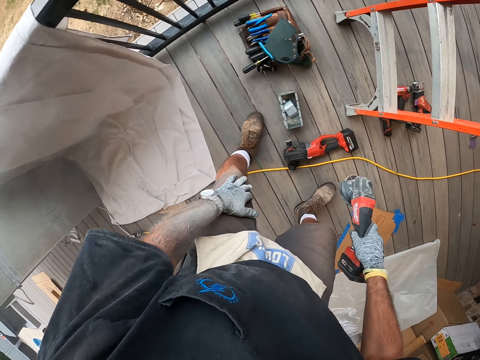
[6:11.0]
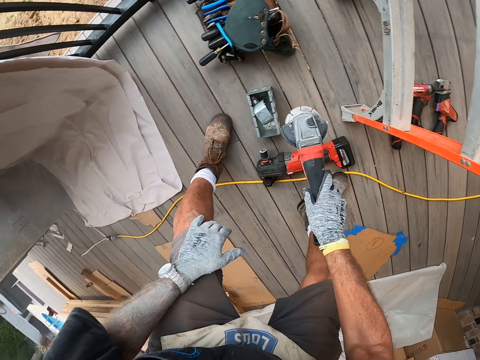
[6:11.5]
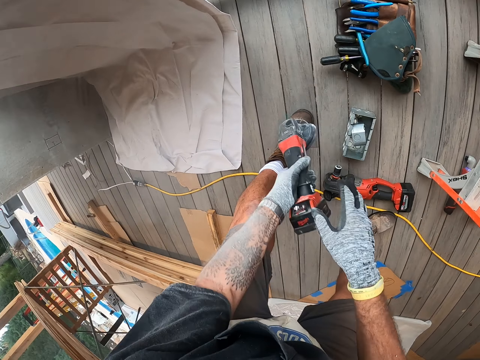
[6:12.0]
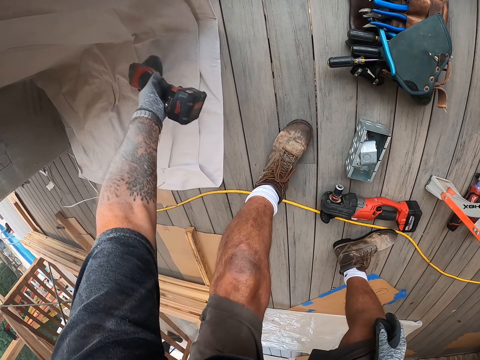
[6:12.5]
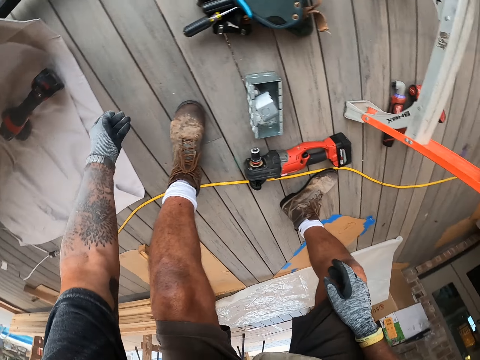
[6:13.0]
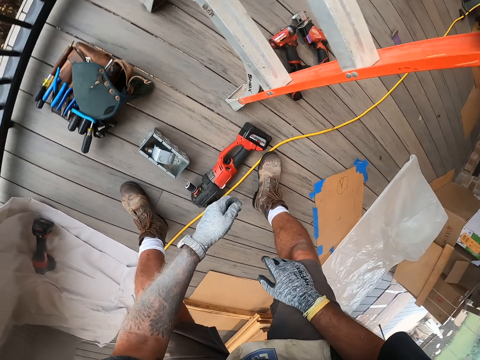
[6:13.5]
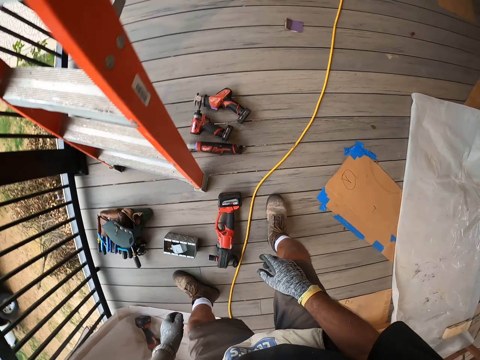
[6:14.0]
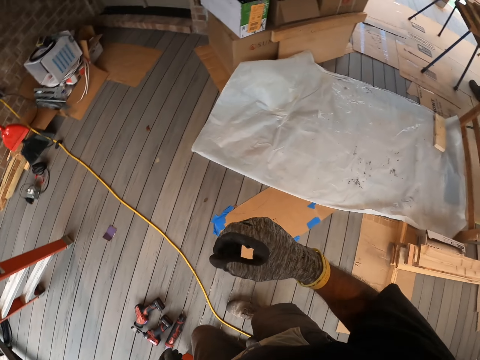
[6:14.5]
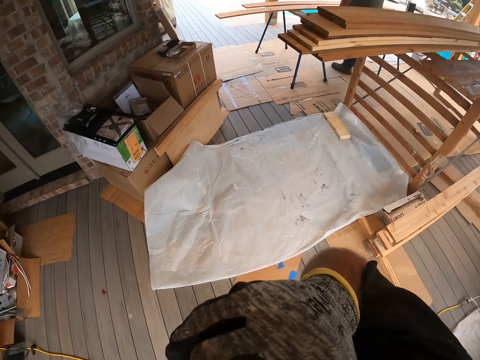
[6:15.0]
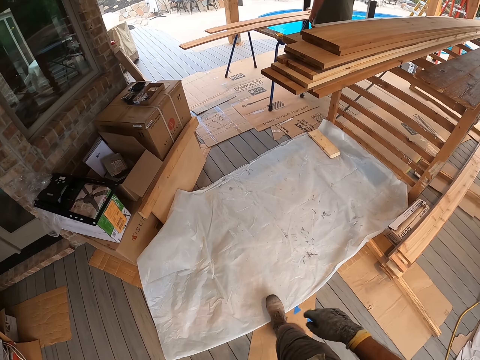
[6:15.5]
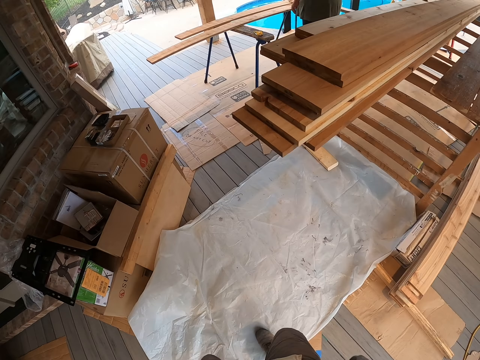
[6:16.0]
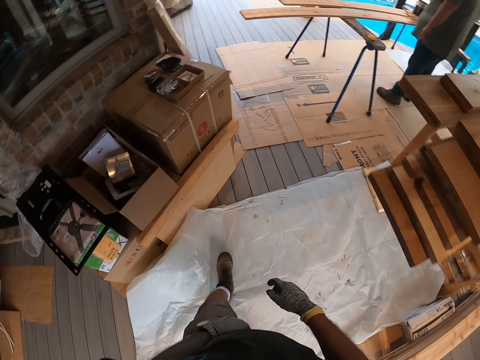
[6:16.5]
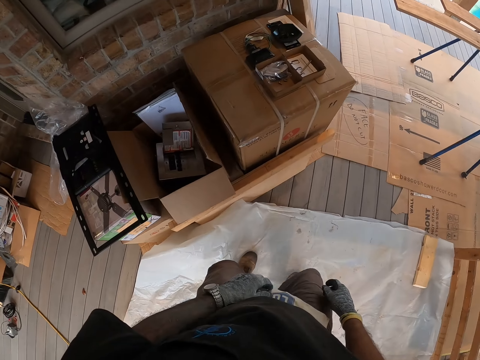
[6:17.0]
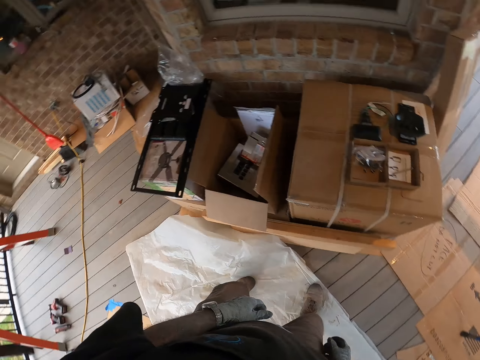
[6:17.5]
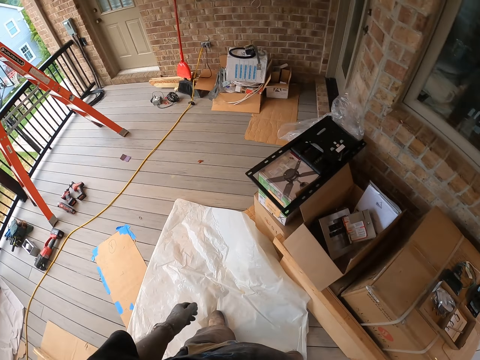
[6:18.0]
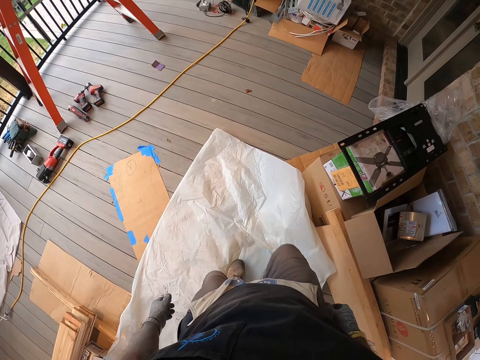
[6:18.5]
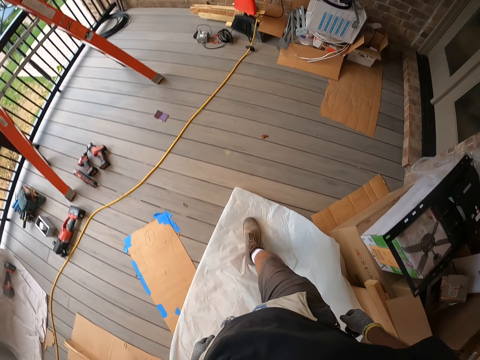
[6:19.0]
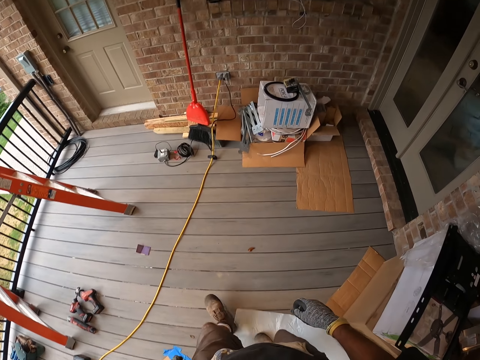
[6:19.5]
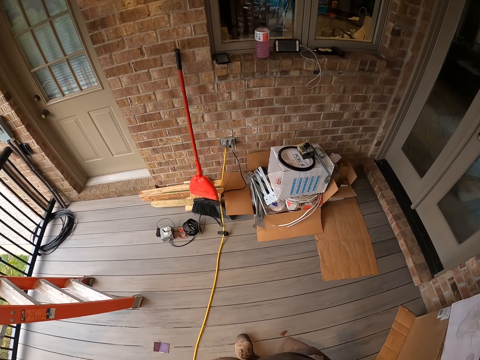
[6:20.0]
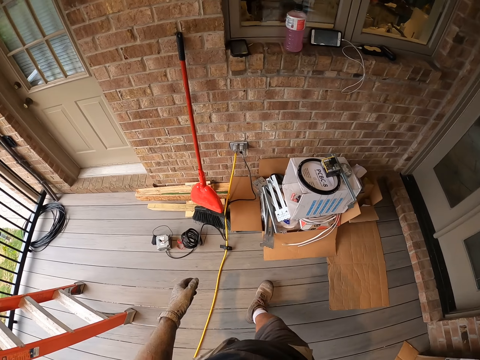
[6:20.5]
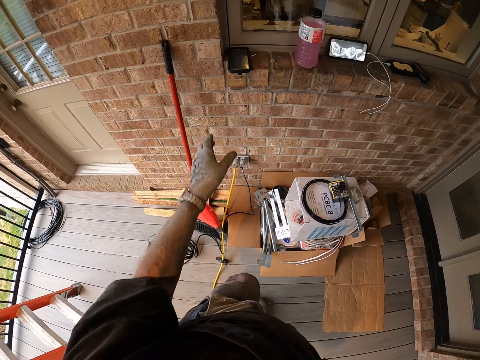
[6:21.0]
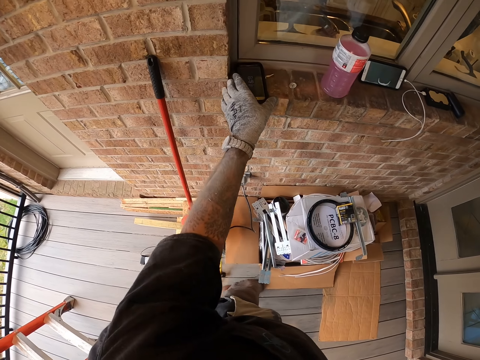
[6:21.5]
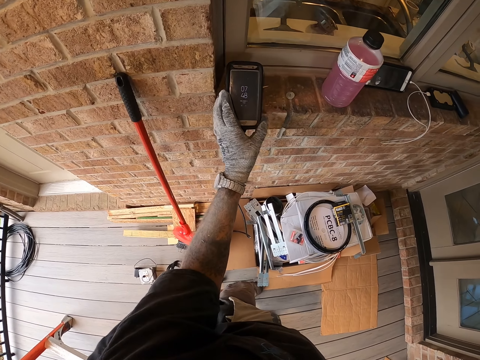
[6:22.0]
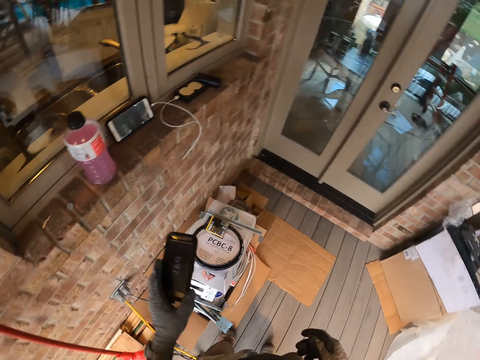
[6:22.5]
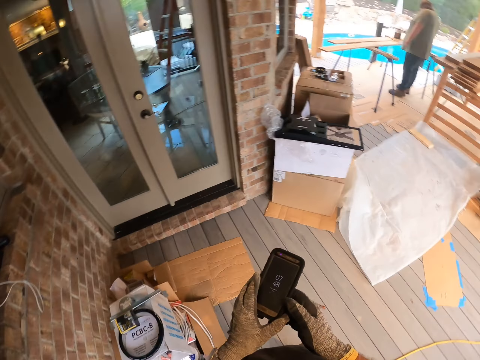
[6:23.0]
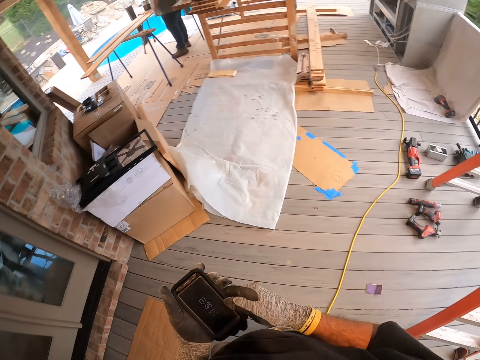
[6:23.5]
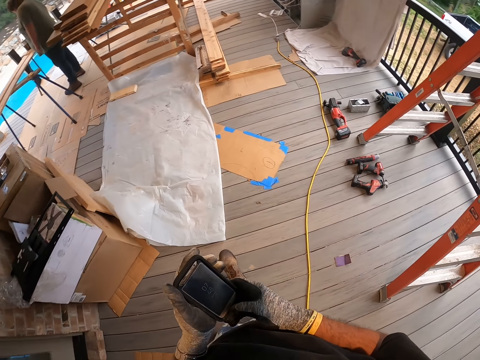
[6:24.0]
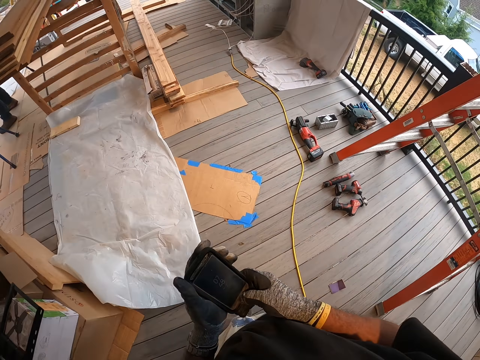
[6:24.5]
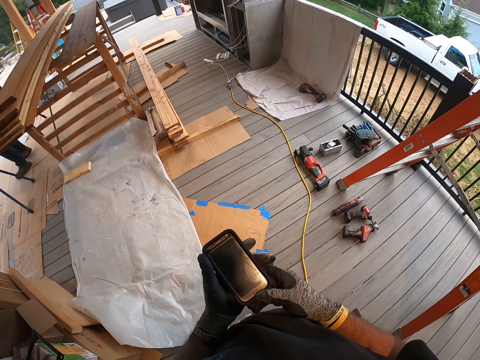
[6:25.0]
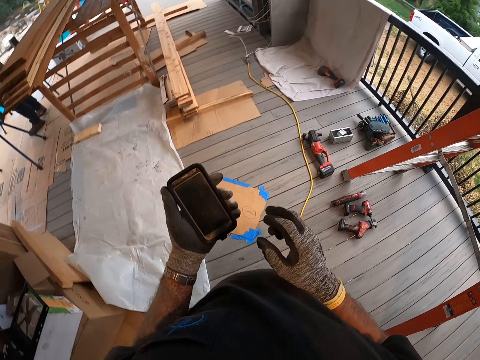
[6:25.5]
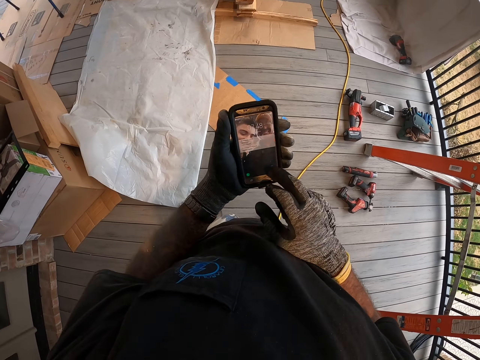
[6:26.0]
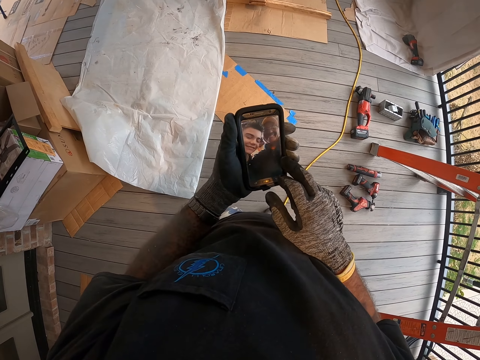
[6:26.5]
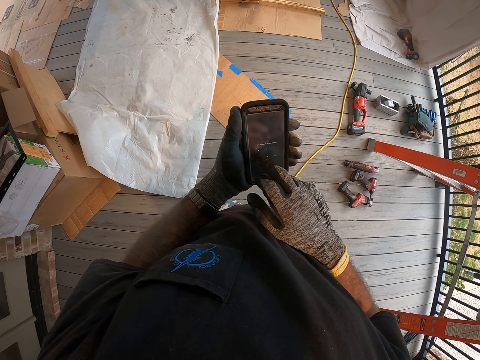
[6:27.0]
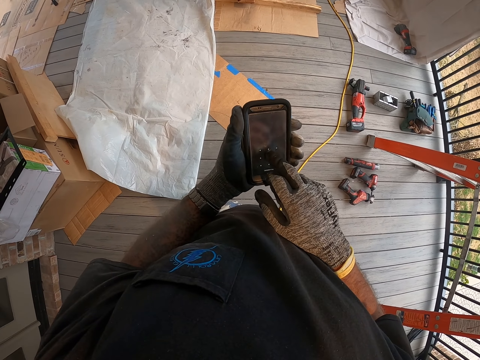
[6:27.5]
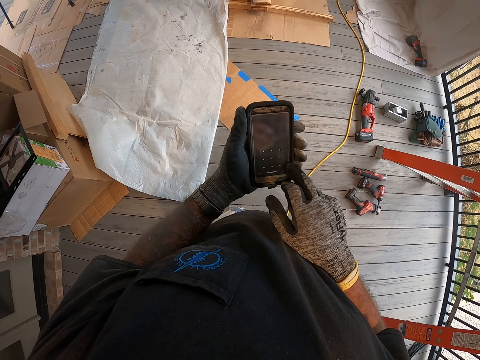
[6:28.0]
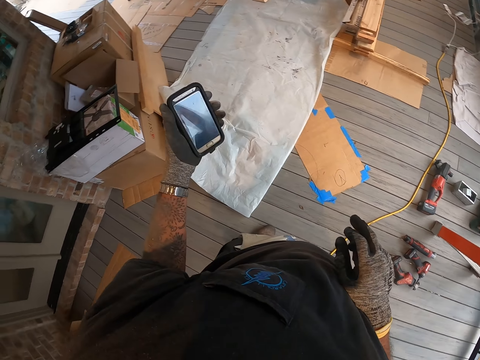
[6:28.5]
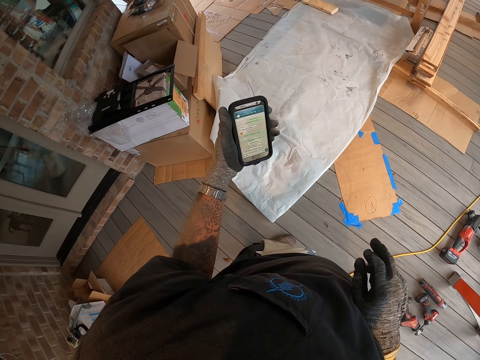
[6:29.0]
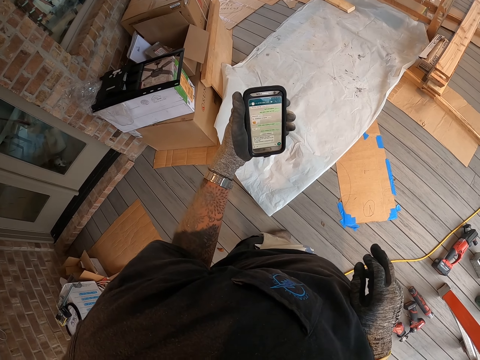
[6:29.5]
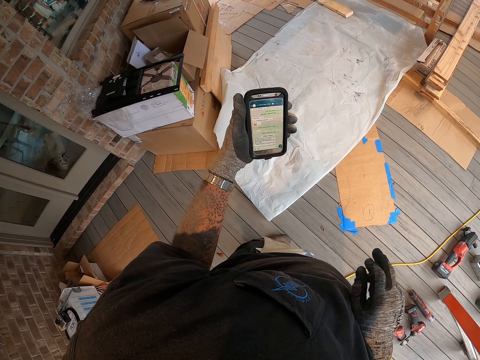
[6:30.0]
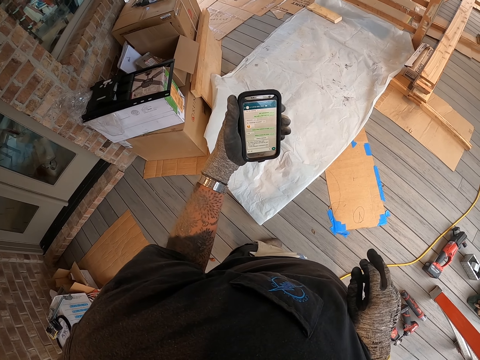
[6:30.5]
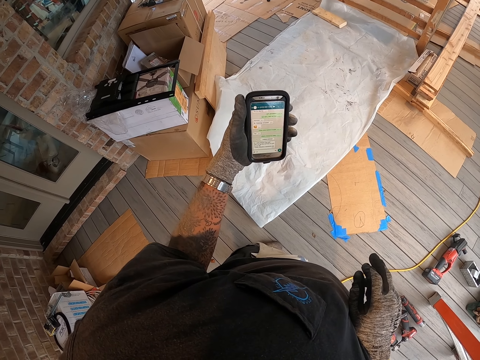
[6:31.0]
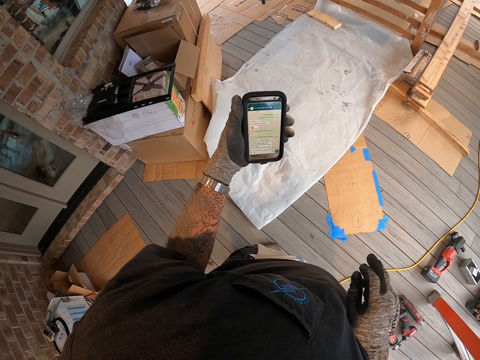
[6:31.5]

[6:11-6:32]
The camera wearer places the grinder on the floor. He stands up, walks around the porch, and rubs his face with the right hand. He picks up the phone from the window stool and operates the phone. He moves around the porch and stops at the porch.

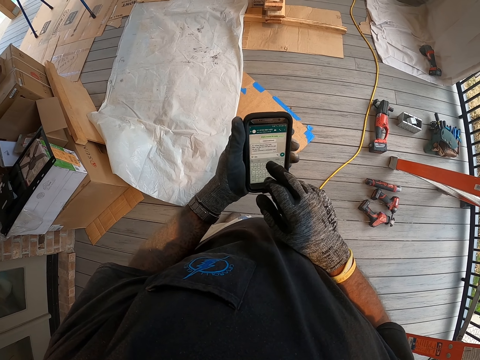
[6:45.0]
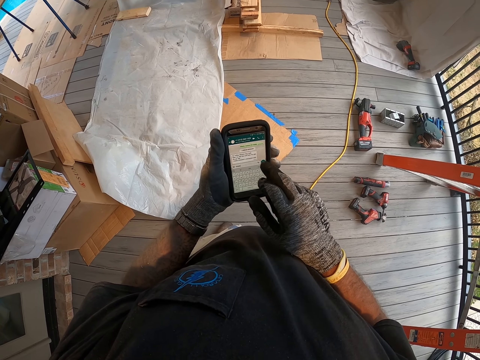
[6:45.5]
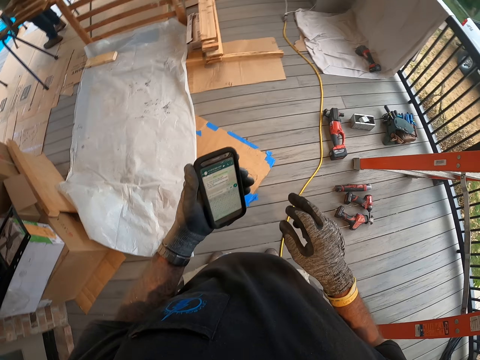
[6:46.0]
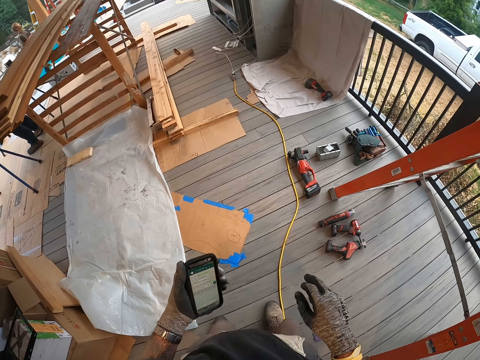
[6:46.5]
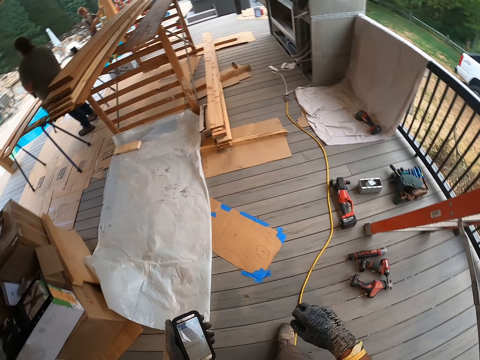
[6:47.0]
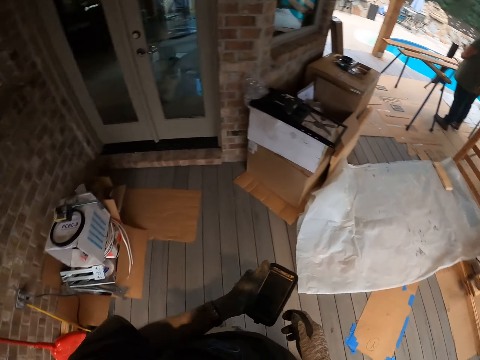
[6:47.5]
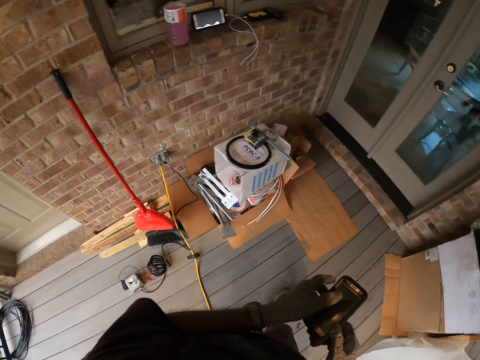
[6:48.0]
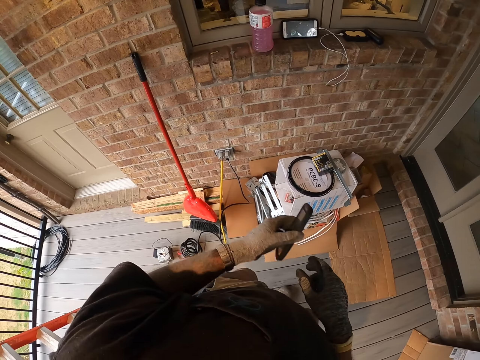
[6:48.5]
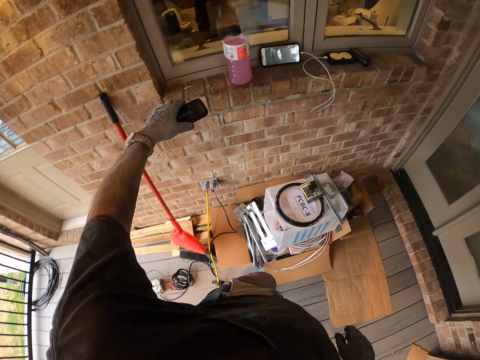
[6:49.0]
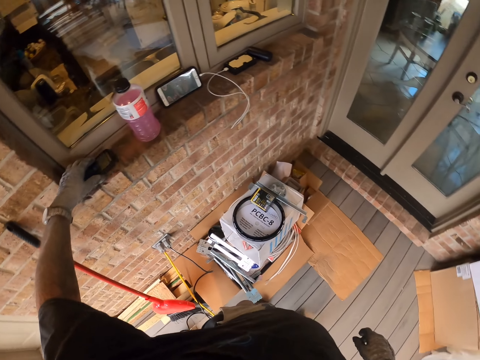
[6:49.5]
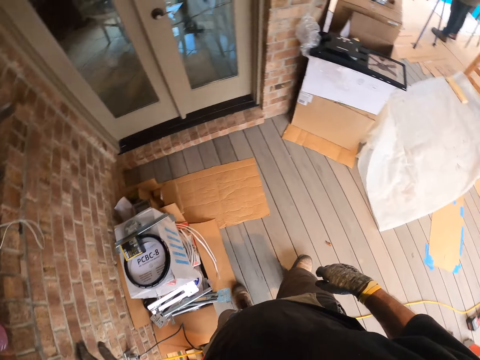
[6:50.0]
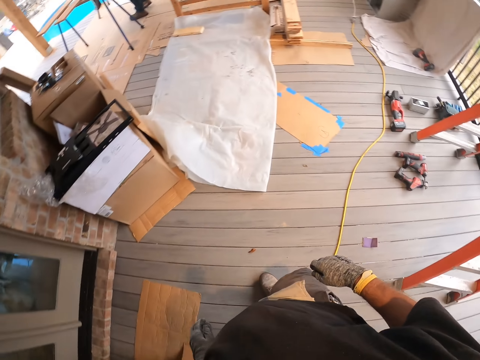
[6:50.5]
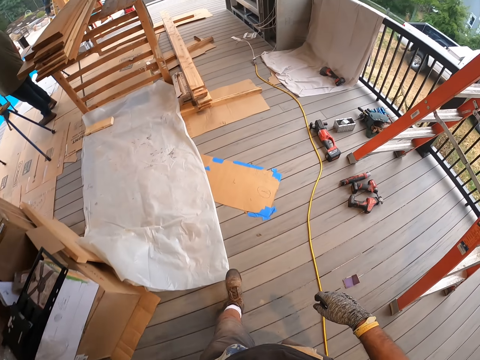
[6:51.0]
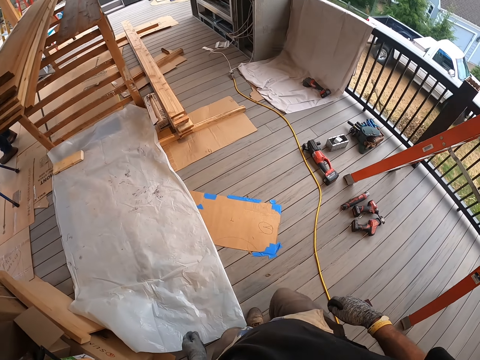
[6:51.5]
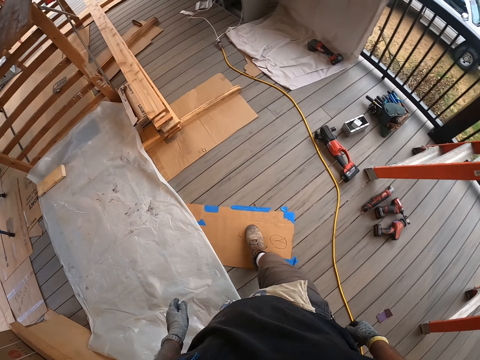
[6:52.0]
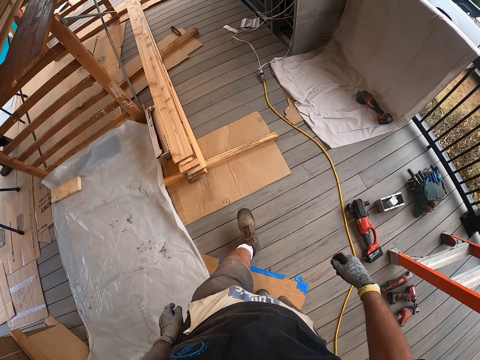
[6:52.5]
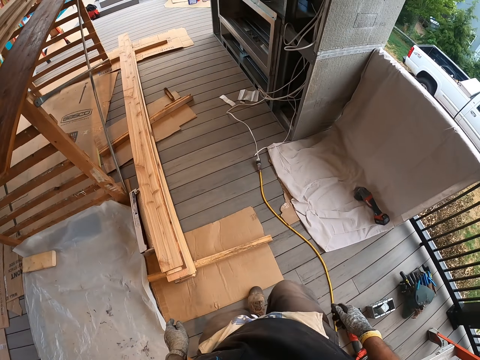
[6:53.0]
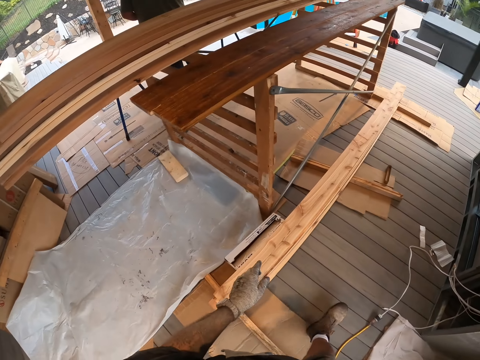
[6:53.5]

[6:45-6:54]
The camera wearer puts back the phone on the window stool. They move around the porch and walk around the site.
